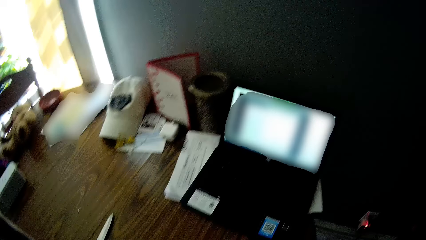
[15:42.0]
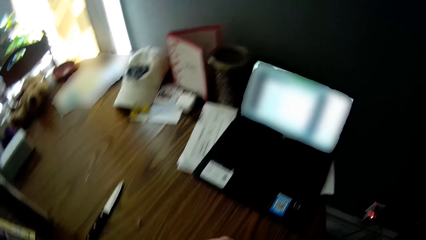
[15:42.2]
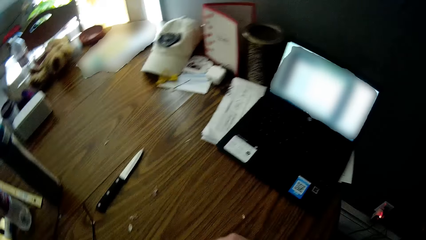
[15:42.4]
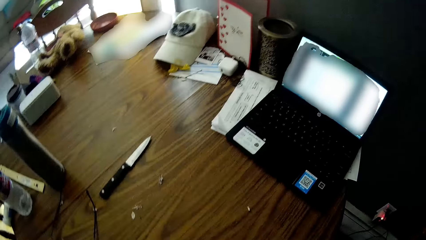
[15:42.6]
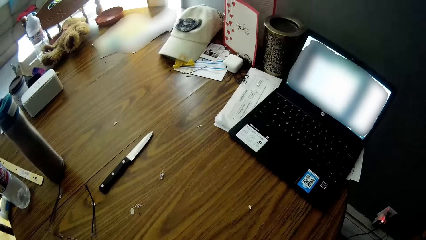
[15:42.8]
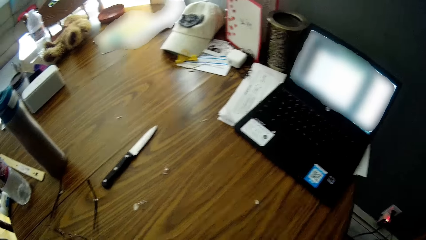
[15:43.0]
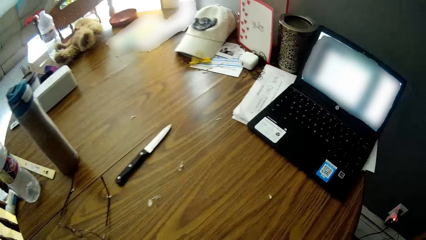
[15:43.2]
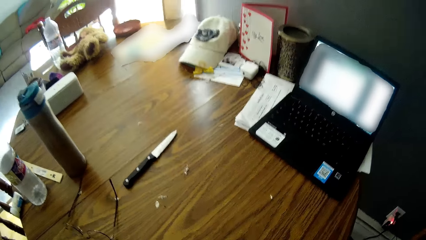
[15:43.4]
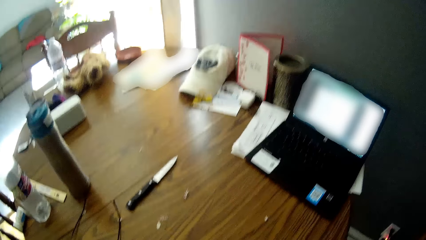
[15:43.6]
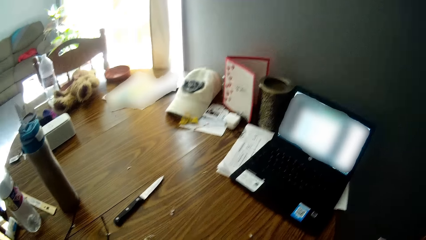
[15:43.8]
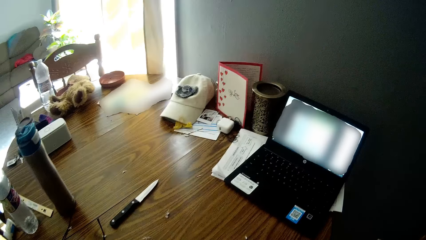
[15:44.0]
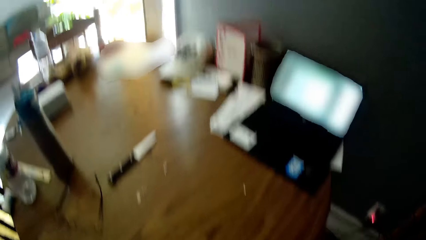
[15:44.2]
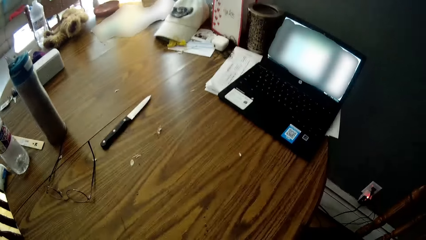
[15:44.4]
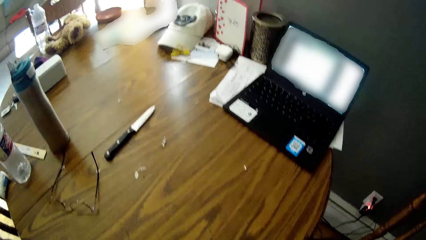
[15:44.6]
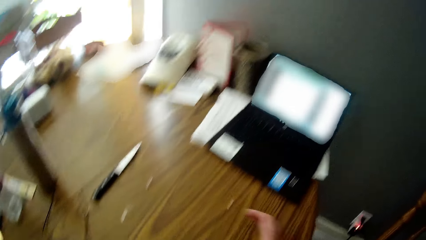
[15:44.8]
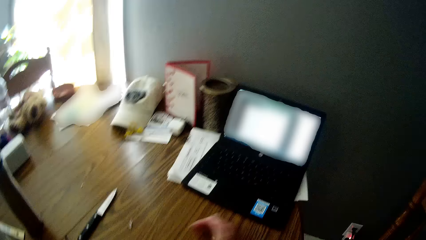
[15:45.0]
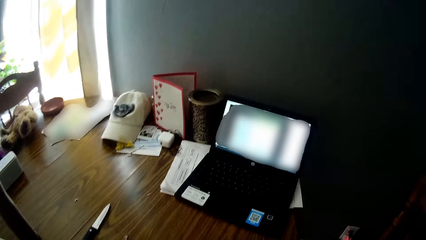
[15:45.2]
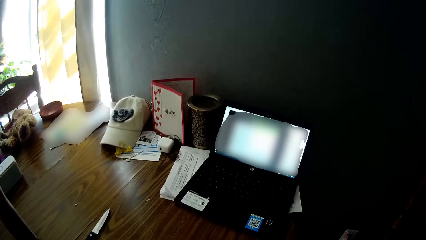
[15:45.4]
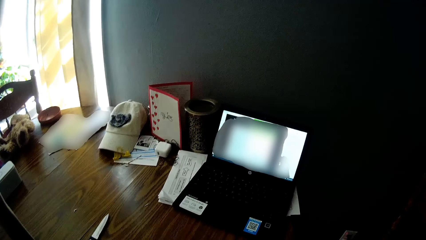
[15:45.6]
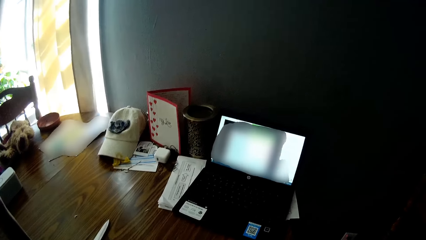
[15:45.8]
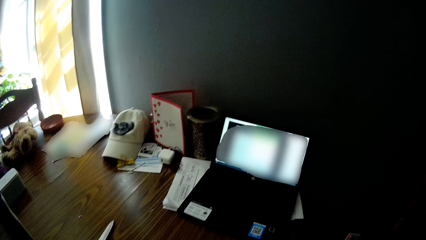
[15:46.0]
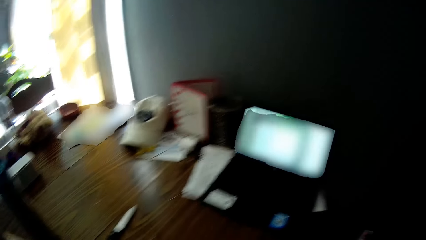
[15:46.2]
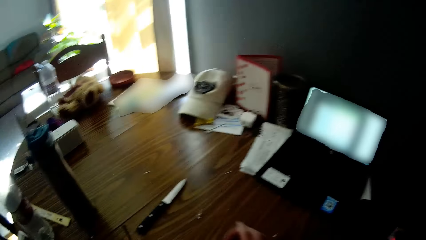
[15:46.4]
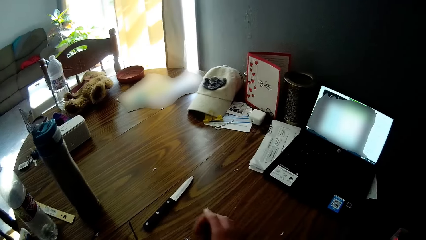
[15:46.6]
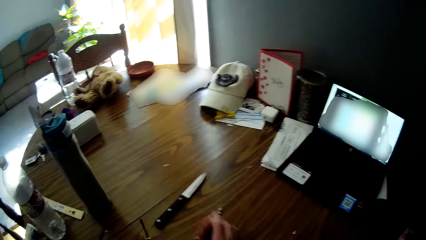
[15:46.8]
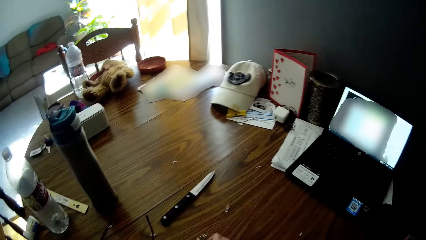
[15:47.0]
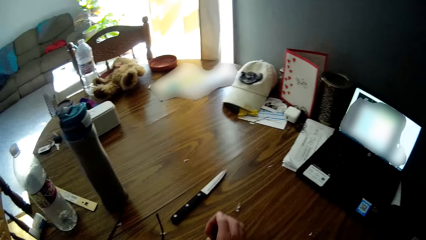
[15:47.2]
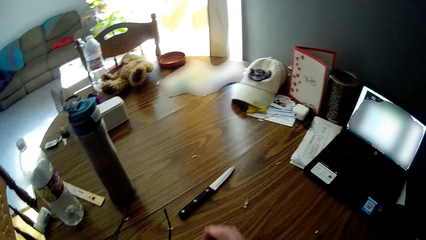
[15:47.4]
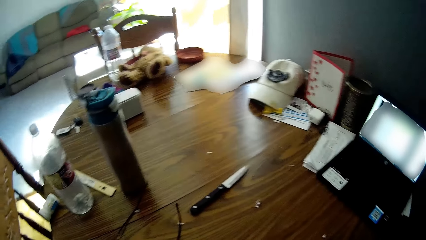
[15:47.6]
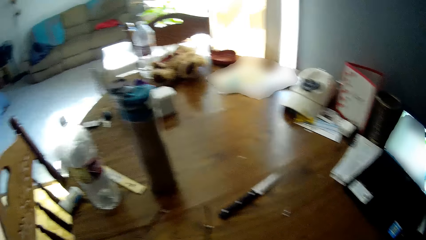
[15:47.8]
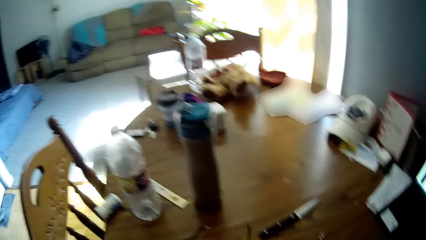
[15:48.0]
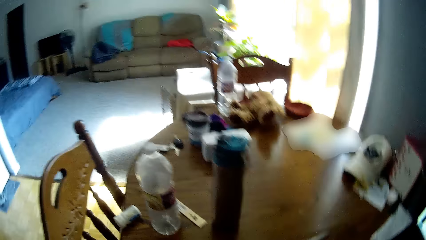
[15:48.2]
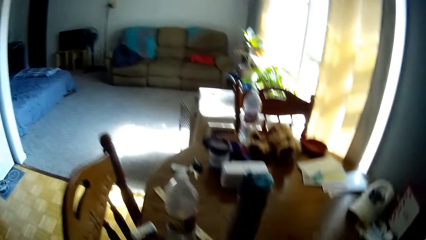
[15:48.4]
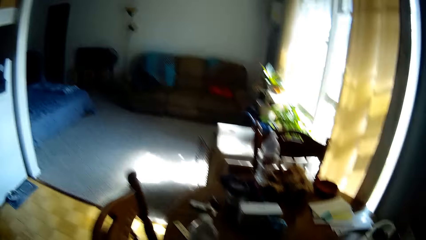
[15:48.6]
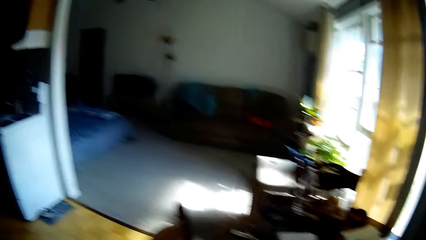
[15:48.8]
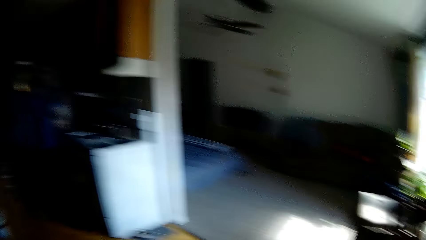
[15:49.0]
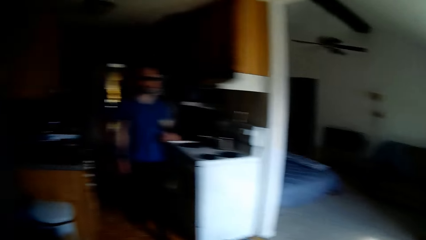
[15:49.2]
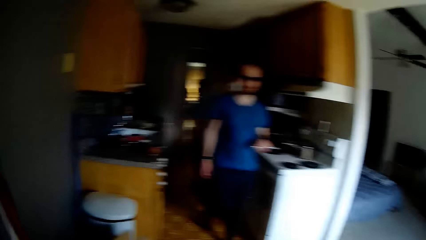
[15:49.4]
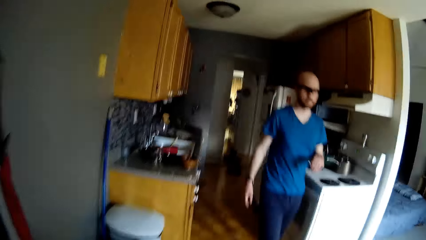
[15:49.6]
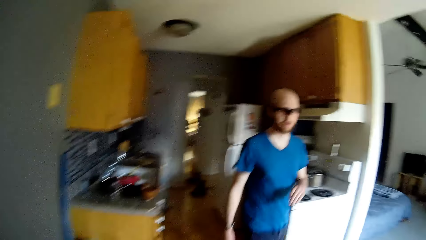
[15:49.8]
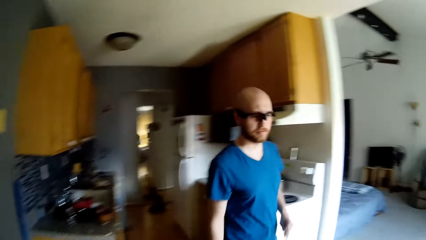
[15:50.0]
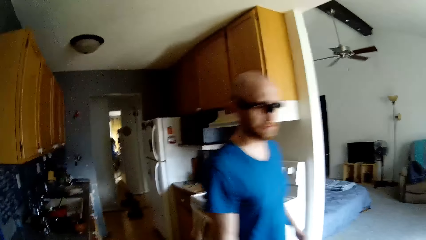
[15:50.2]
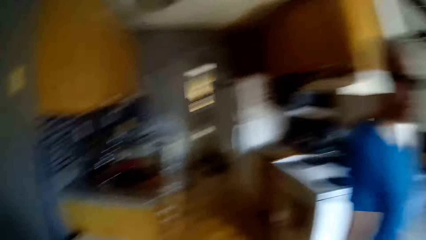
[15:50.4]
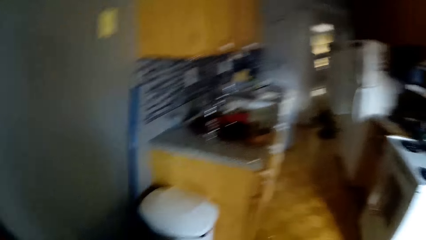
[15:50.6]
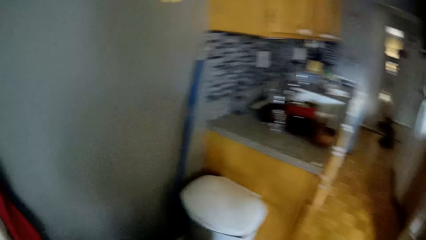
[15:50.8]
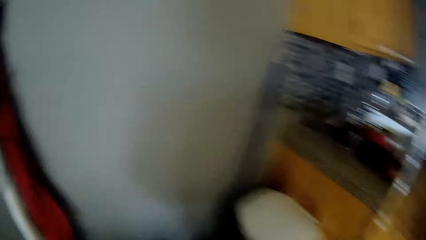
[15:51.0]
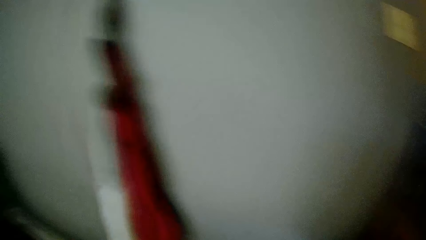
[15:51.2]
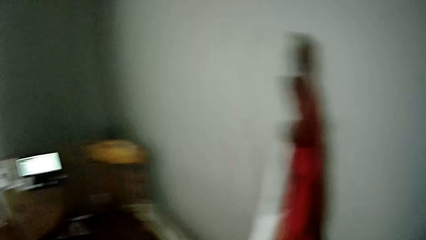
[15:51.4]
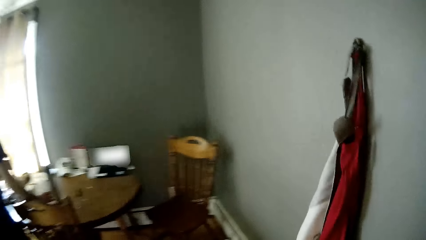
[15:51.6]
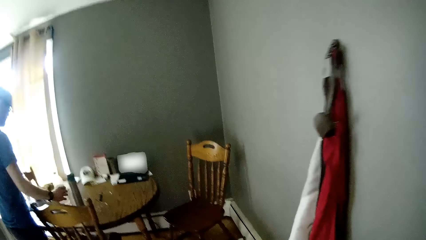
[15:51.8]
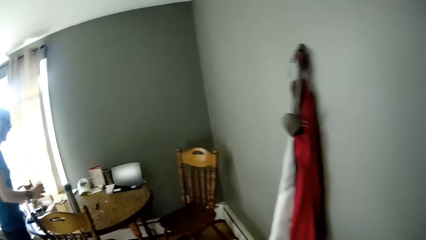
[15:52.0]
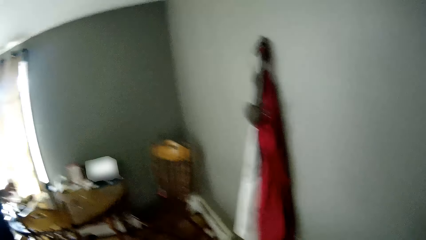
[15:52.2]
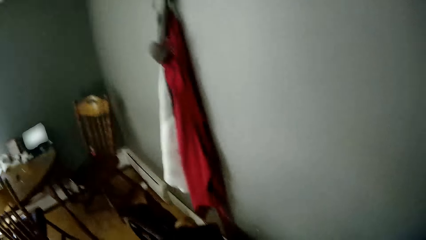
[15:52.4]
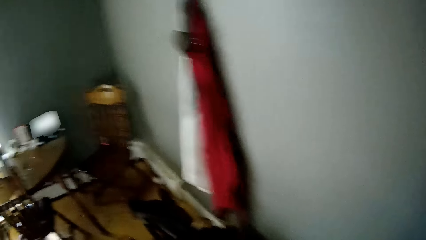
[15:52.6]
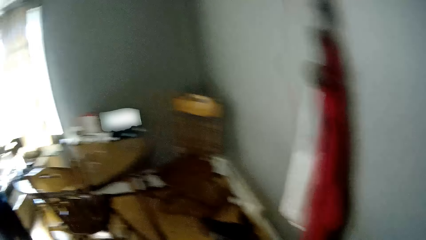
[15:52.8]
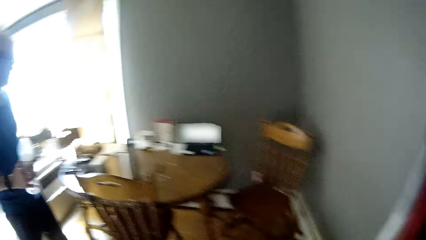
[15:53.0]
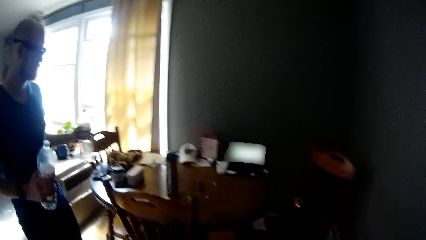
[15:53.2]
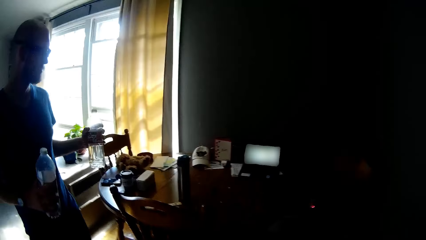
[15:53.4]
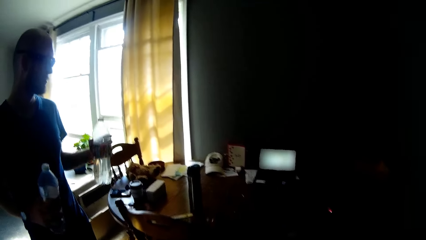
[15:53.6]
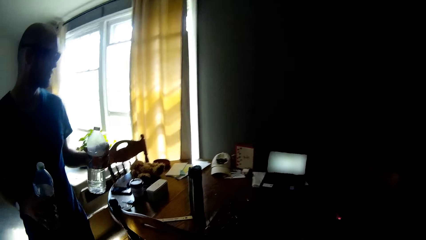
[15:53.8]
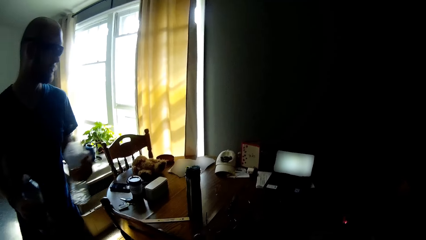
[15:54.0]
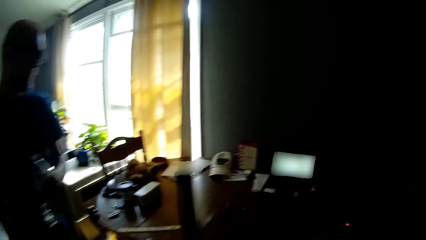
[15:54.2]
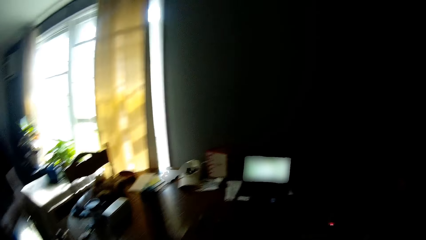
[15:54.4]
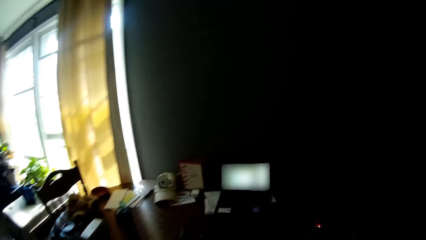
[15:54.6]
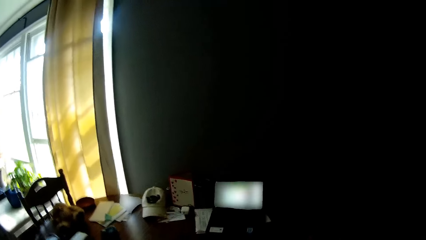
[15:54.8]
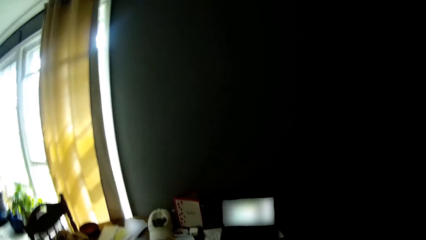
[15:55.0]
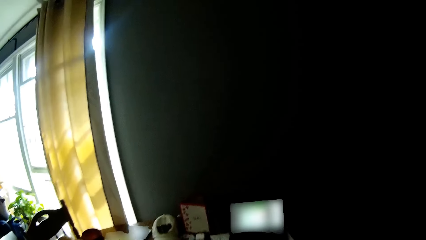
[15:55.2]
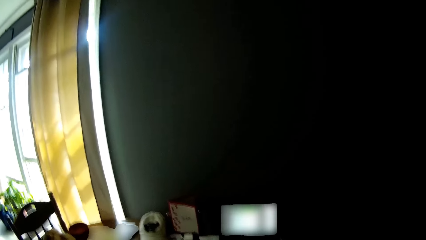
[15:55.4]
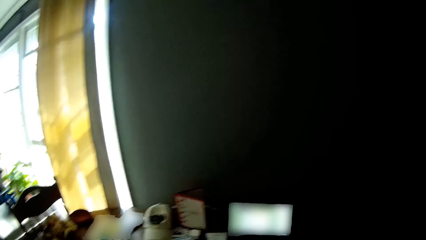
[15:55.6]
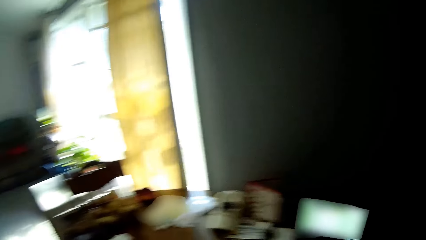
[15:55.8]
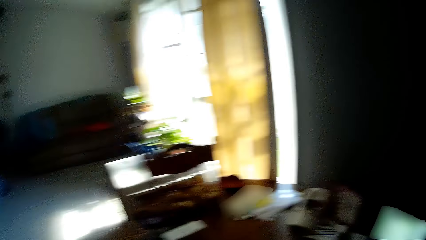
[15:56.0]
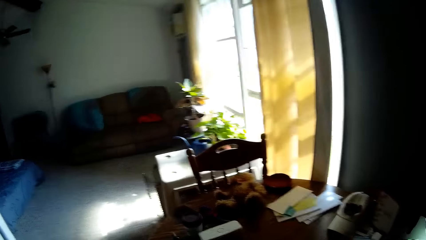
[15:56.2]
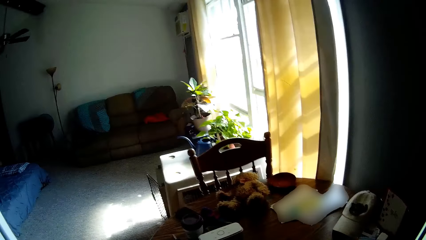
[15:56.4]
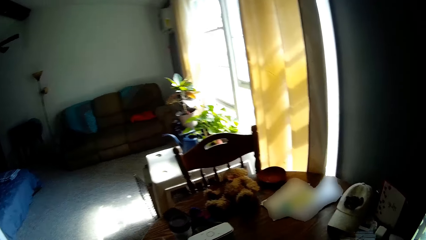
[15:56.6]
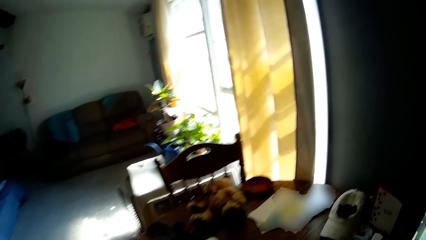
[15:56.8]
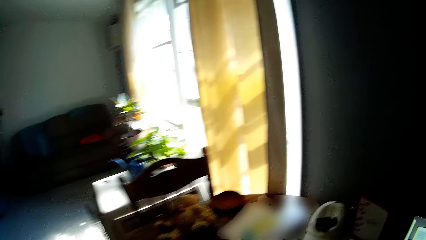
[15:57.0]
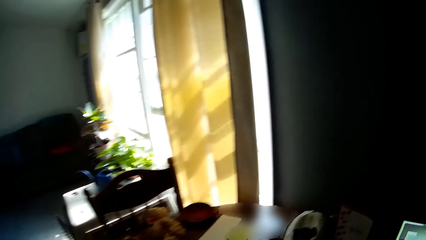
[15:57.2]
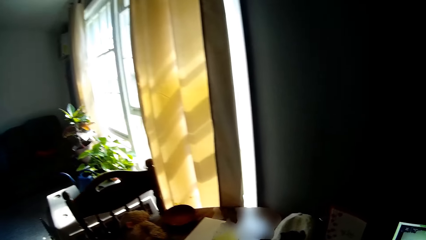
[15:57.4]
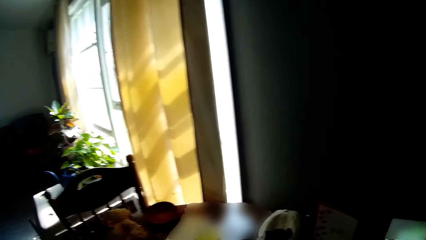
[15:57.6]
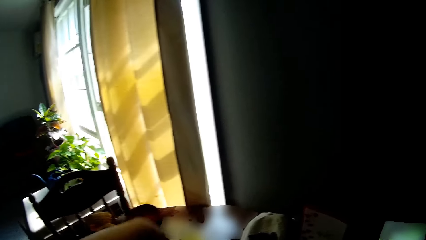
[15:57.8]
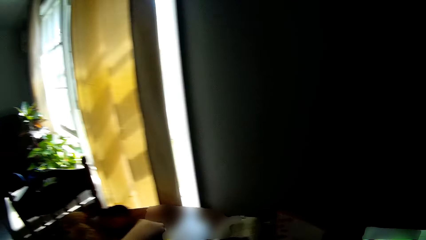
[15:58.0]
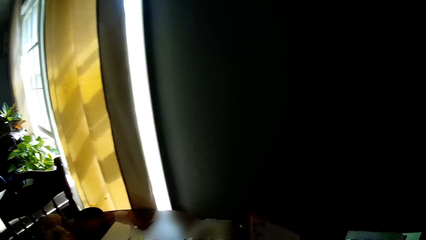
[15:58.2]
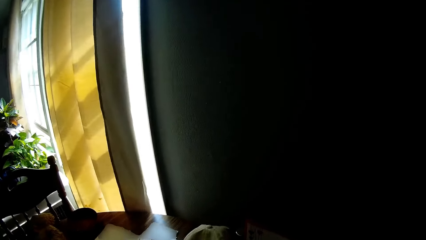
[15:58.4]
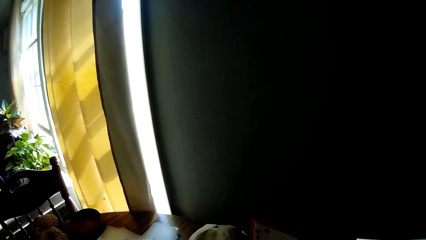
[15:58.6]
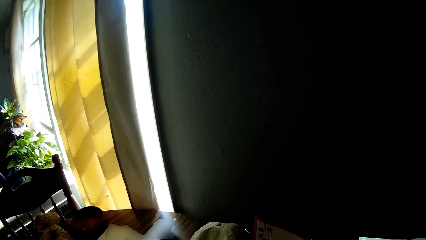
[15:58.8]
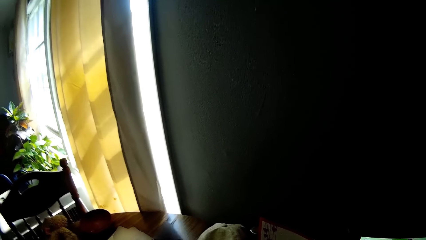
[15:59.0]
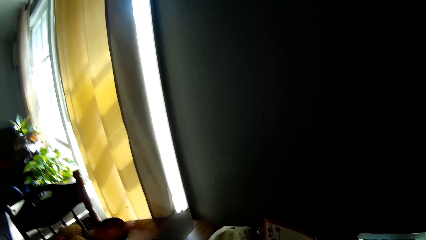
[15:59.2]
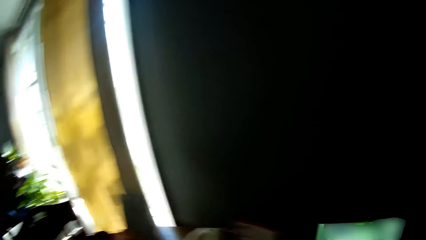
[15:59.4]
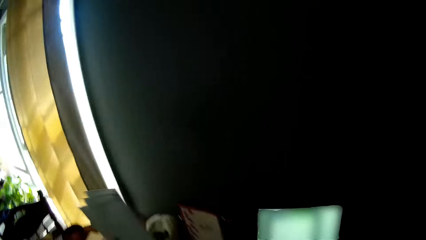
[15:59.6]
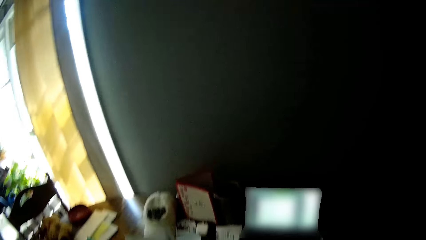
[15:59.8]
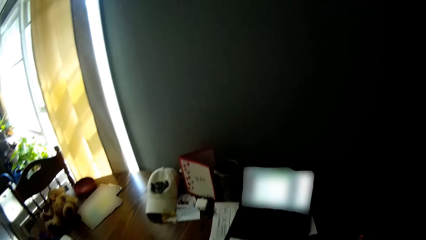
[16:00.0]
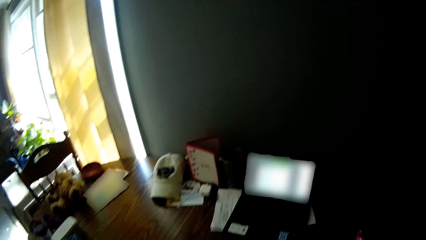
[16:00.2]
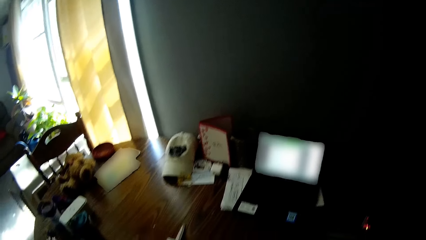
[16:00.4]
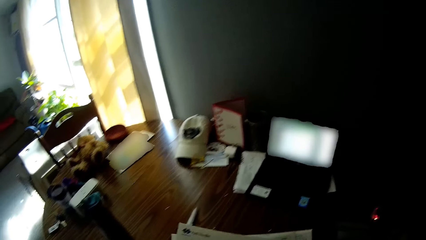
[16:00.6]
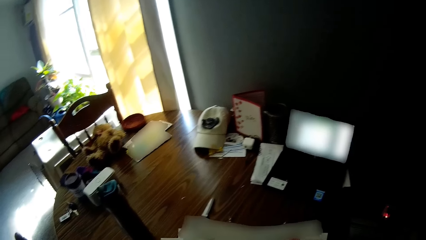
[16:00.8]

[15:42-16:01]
The camera wearer wipes dirt off the table with her right hand. She walks around. She interacts with the man. The man picks up a bottle from the table with his right hand. He picks up a bottle from the table with his left hand. The camera wearer picks up a stack of envelopes from the table with her right hand.
